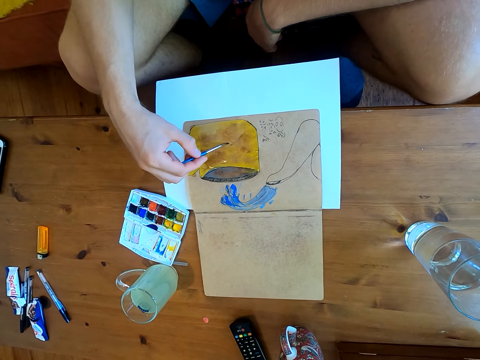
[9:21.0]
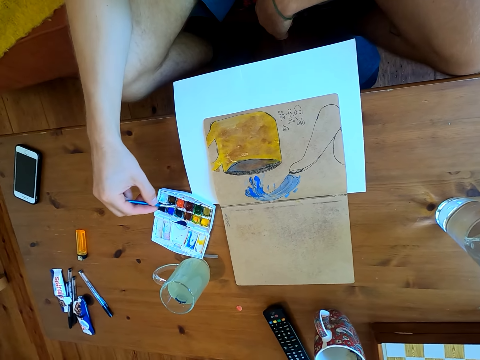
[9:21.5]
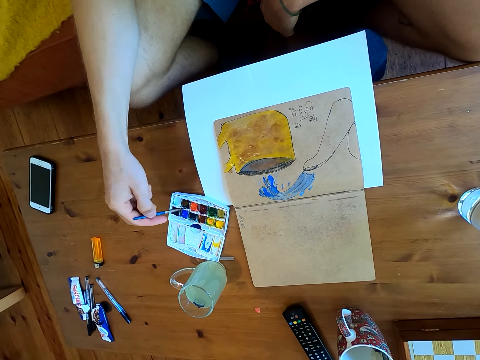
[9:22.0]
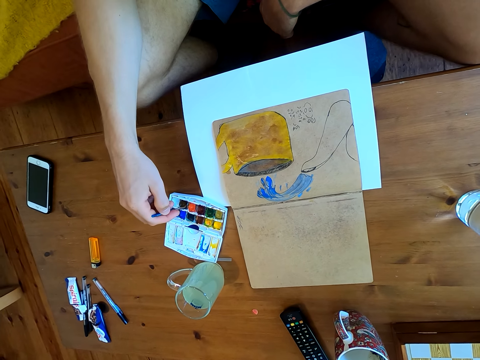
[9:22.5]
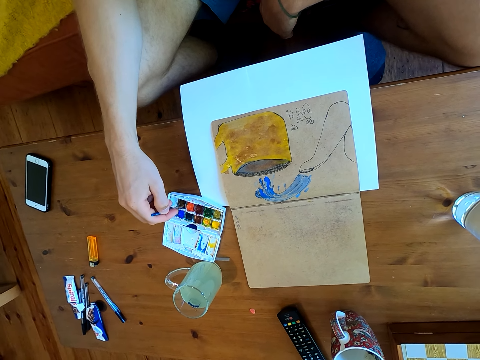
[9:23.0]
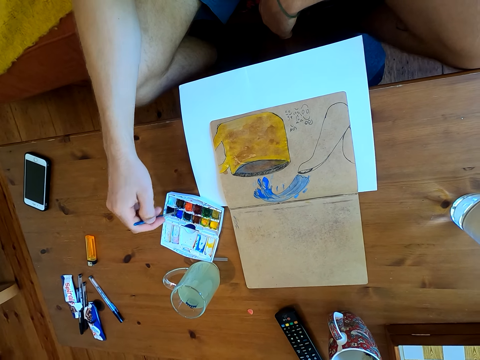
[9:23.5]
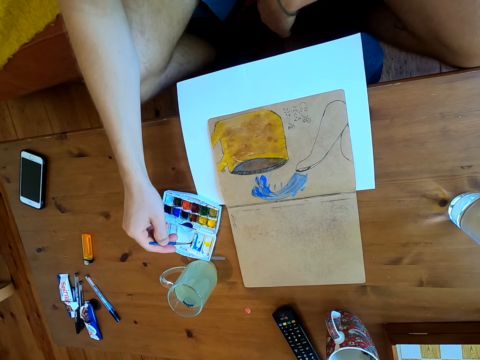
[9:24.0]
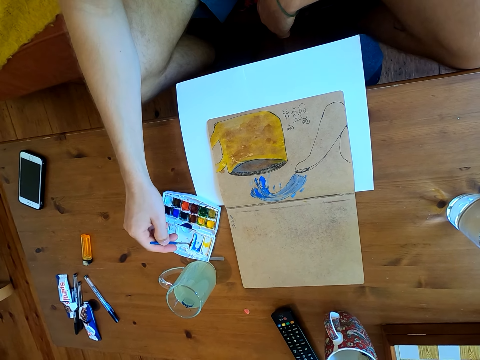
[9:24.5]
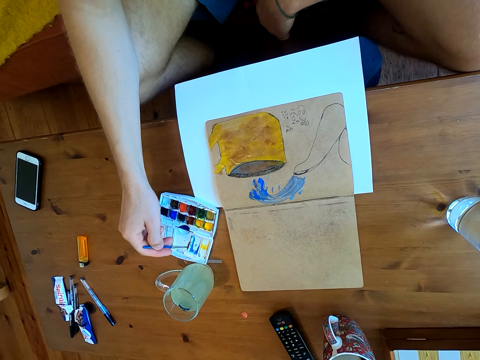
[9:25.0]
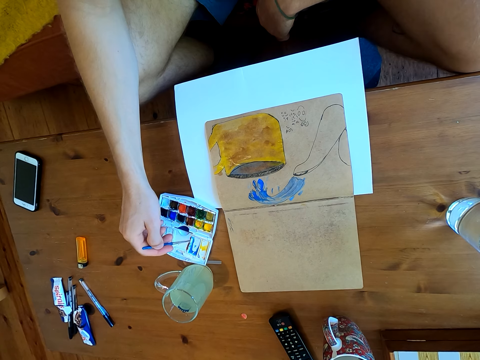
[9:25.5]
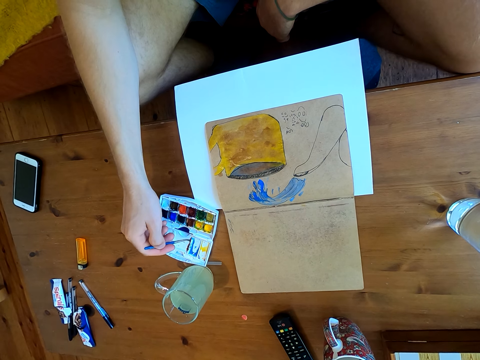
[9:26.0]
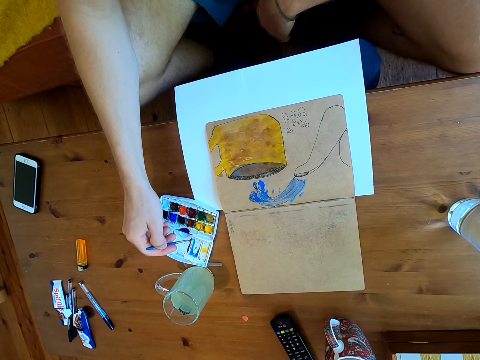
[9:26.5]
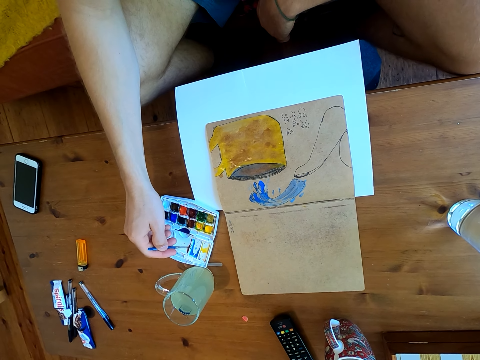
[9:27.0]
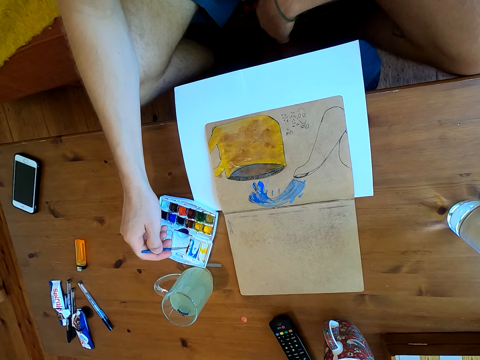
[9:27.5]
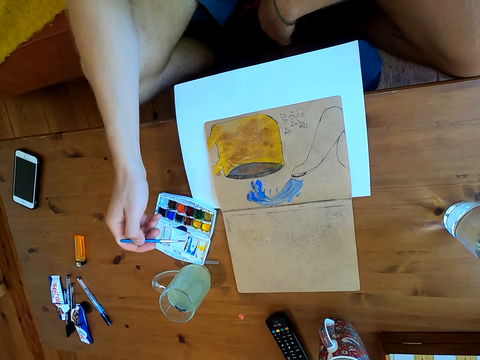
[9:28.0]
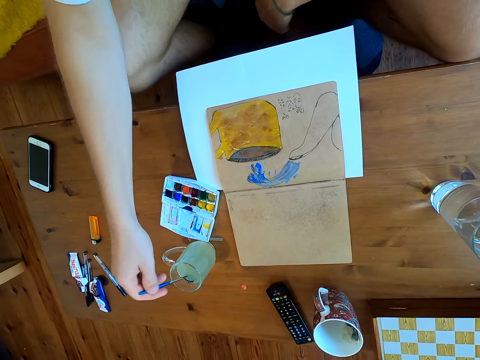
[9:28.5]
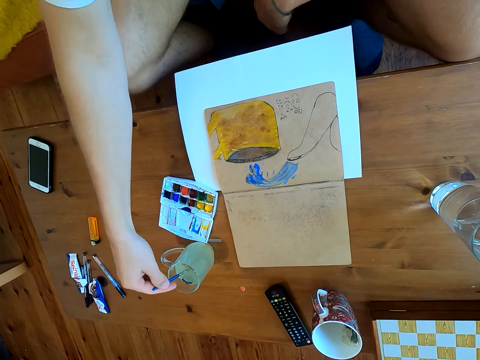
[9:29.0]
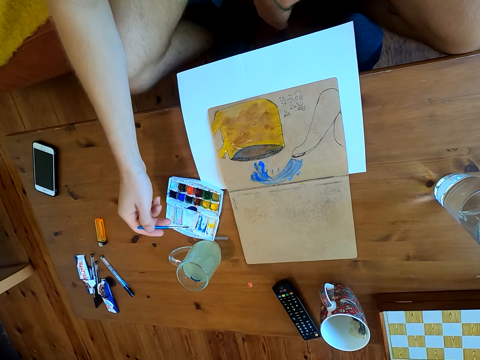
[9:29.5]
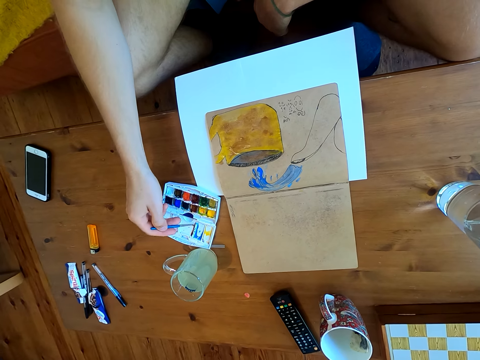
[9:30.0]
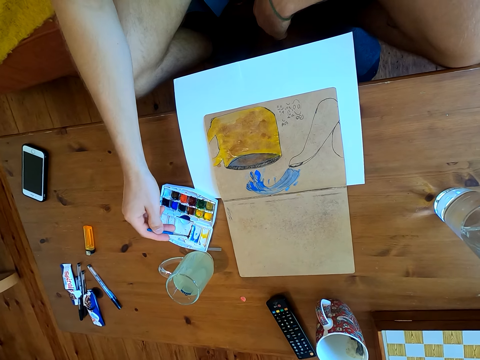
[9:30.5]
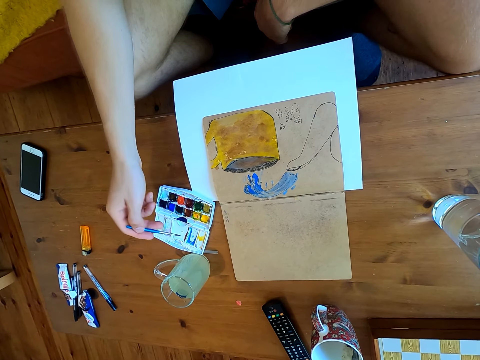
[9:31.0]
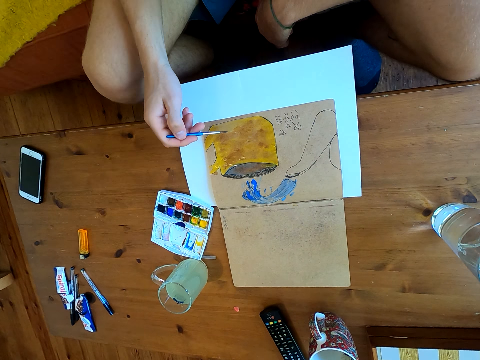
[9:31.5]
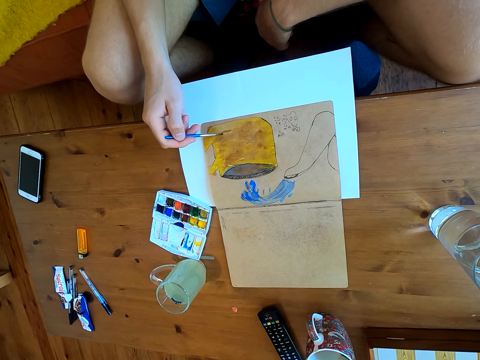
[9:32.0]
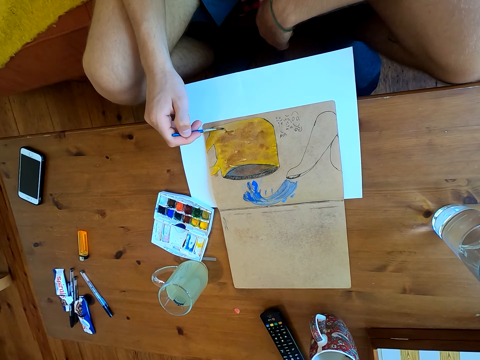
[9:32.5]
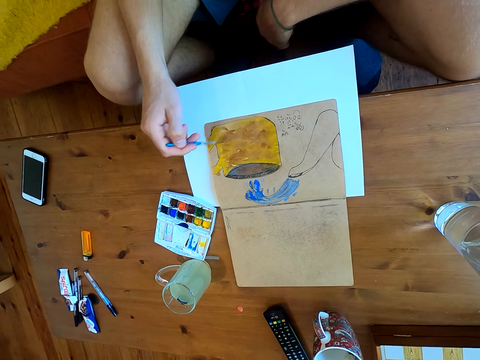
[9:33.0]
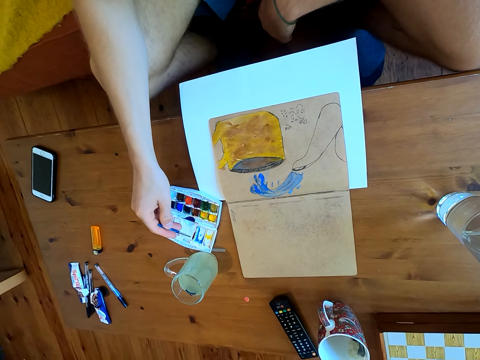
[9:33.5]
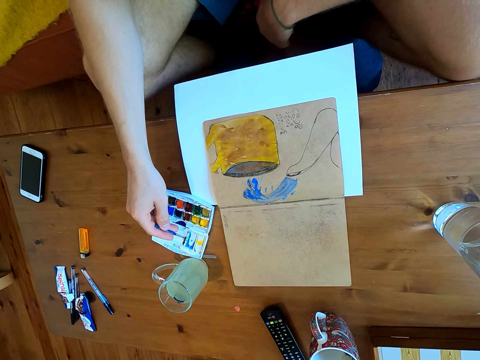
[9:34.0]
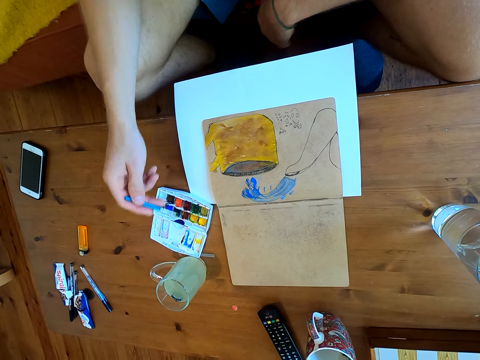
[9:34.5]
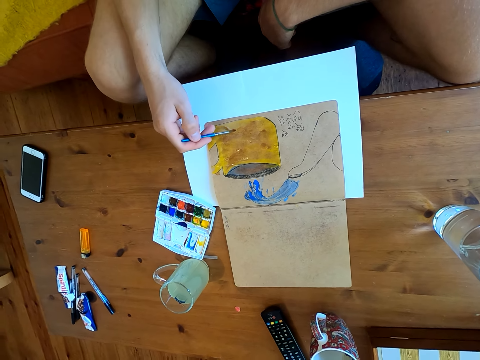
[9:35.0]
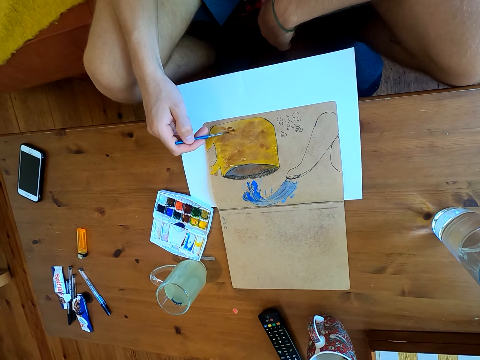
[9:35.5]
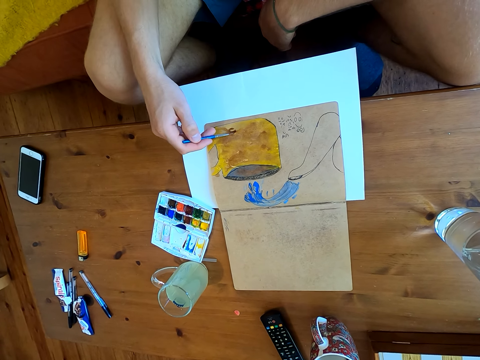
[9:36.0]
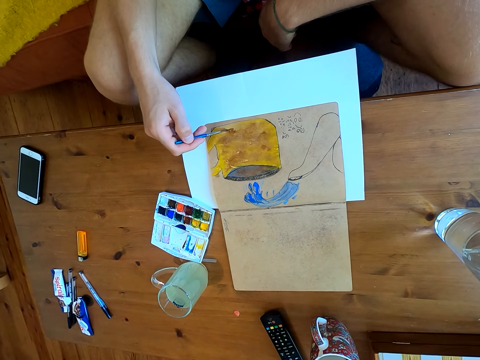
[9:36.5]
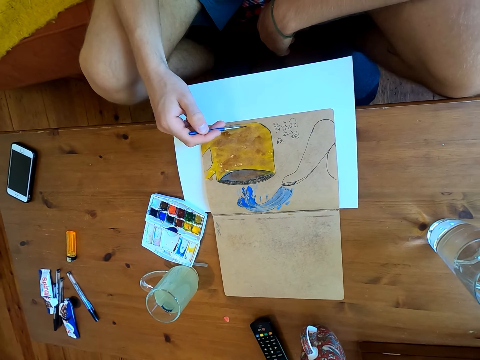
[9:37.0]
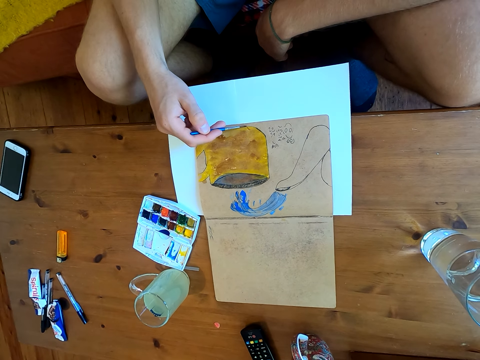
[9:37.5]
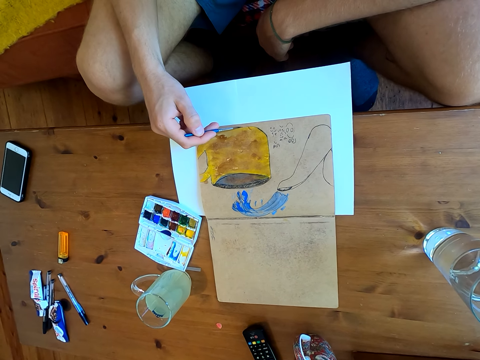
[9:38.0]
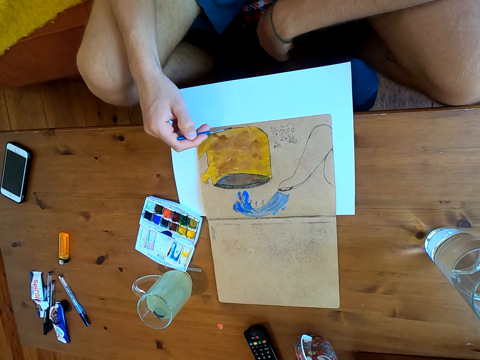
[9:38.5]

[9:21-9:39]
The camera wearer immerses the brush in the watercolor. They mix the paints in the paint plate. They dip the brush in a liquid. They immerse the brush in the watercolor. They paint the drawing on the paper. They immerse the brush in the watercolor. They paint on the paper.

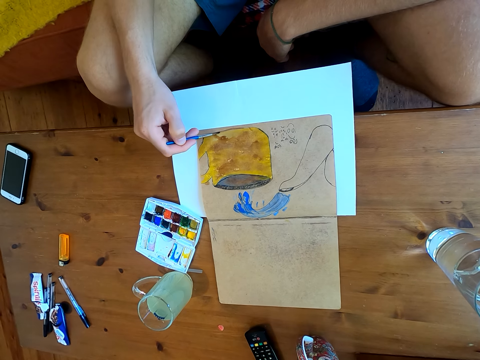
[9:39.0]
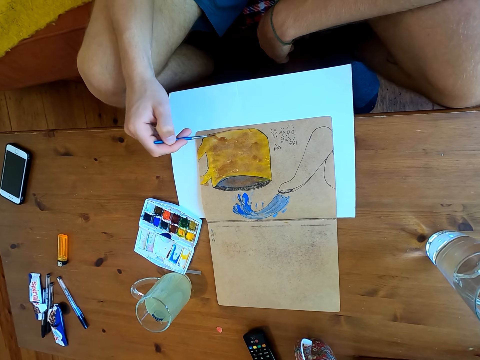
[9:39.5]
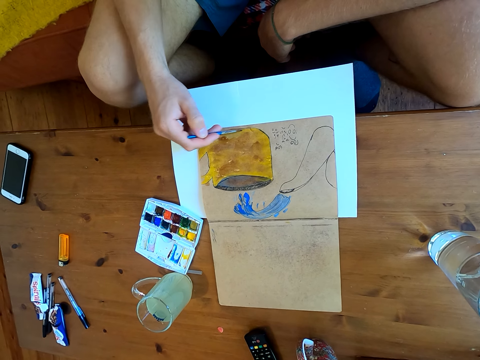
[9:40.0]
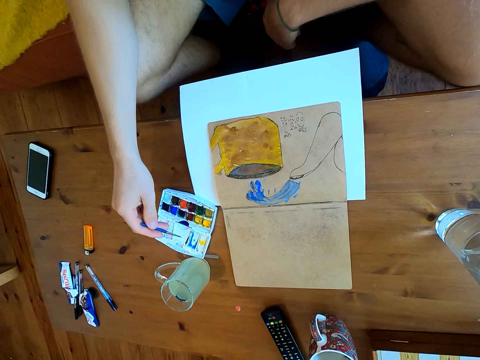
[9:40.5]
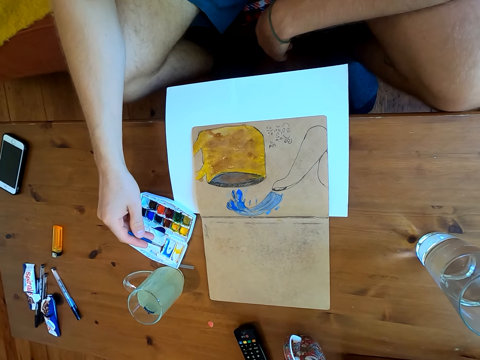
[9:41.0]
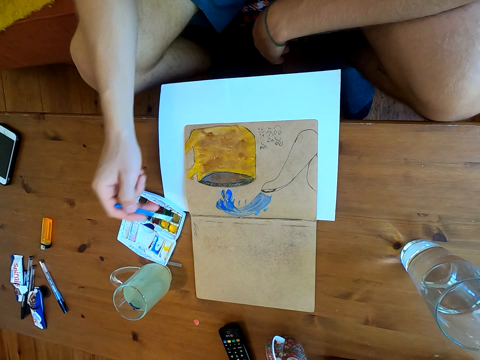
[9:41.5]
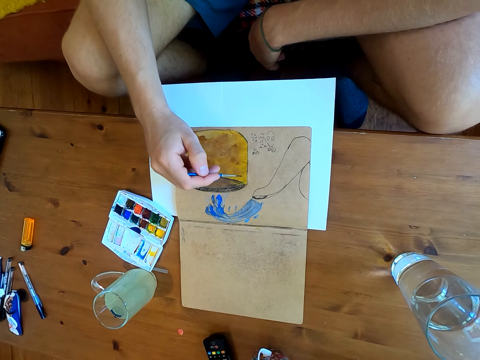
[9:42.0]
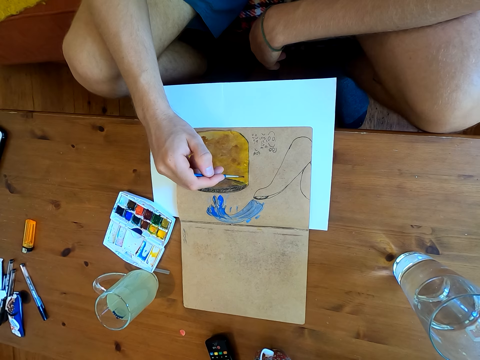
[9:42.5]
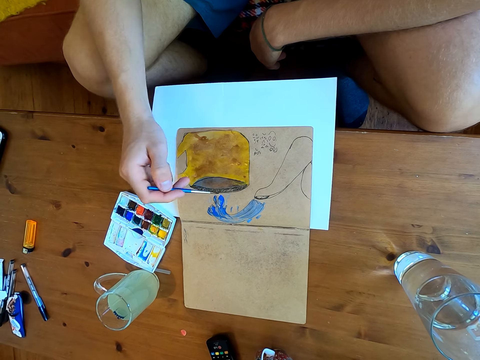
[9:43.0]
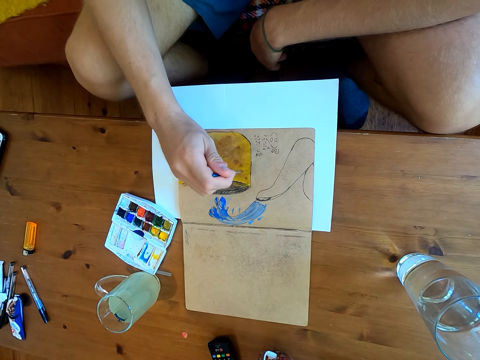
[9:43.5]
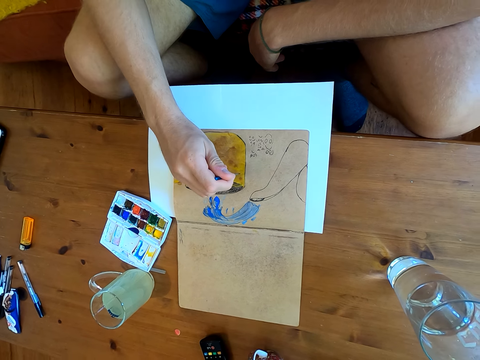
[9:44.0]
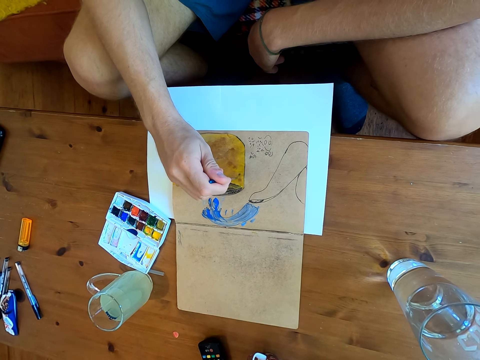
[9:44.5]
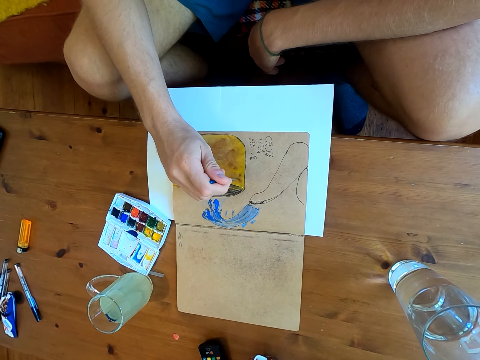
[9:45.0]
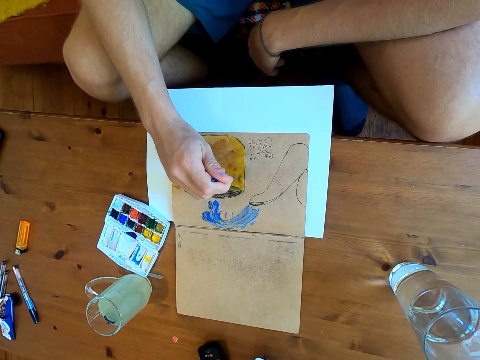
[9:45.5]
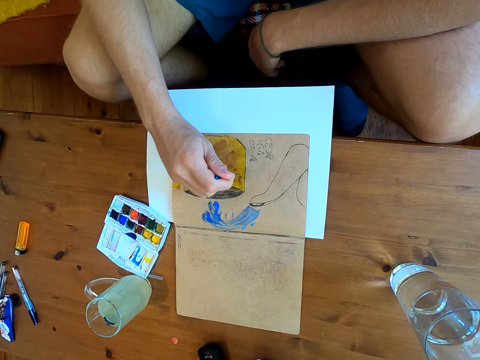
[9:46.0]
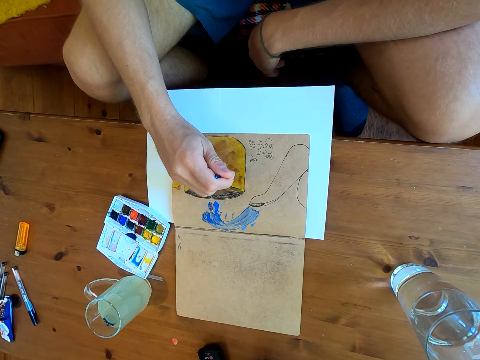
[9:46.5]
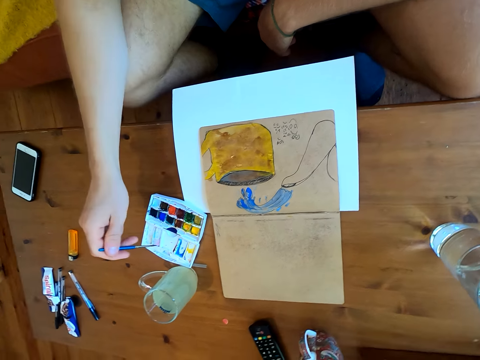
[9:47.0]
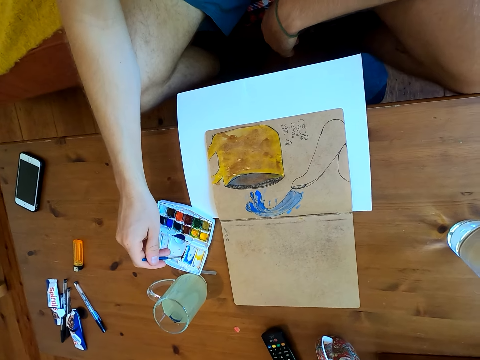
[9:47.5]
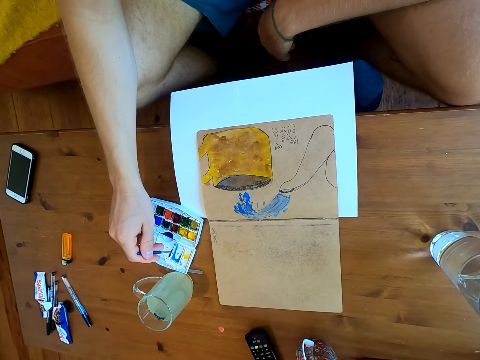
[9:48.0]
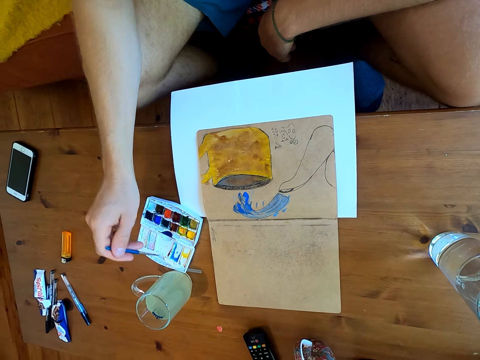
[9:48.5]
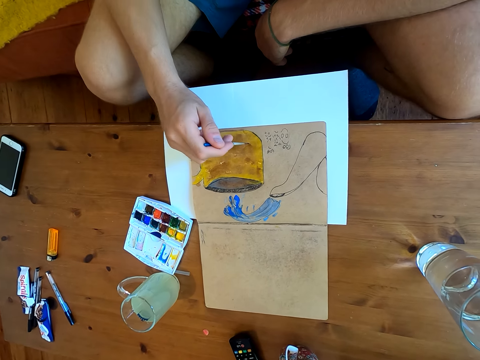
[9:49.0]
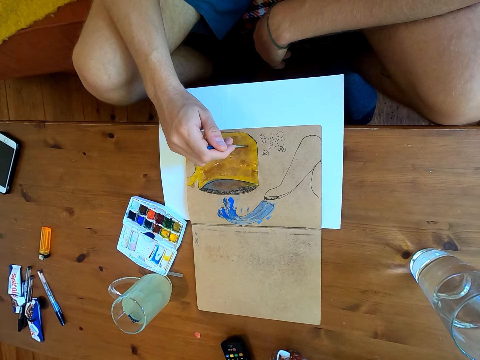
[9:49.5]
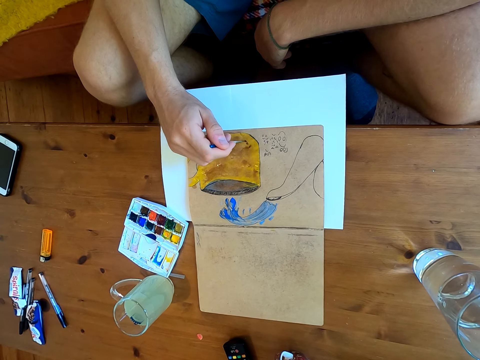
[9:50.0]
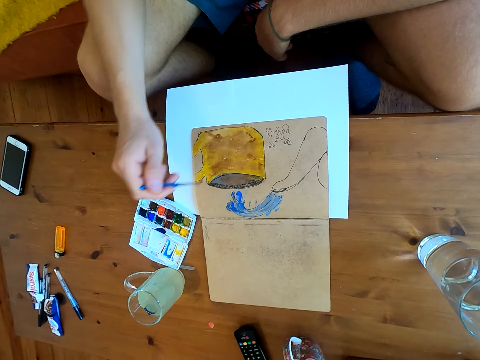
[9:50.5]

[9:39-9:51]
The camera wearer immerses the brush in the watercolor. They paint on a paper. They immerse the brush in the watercolor. They paint on the paper.
